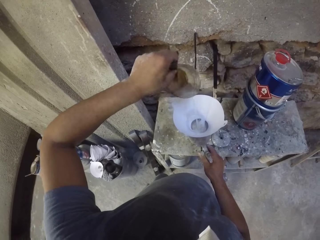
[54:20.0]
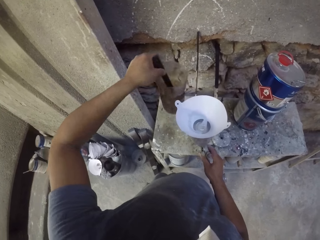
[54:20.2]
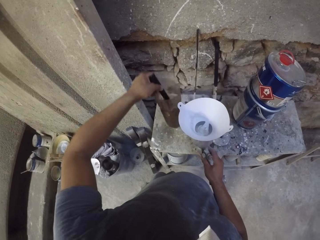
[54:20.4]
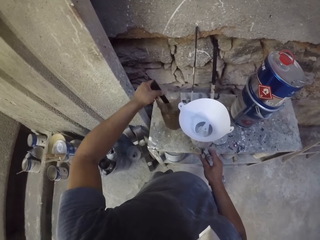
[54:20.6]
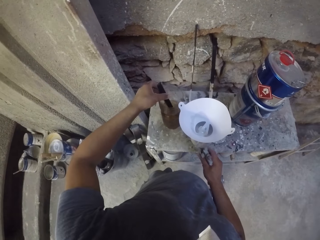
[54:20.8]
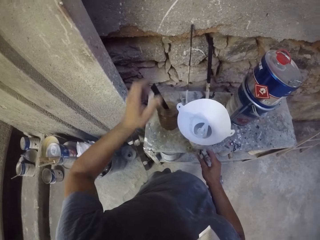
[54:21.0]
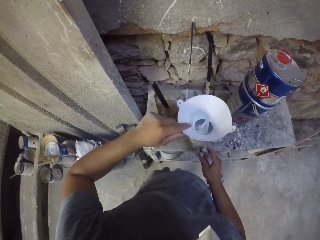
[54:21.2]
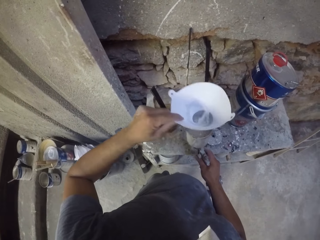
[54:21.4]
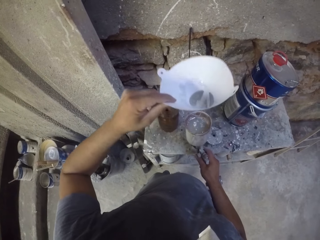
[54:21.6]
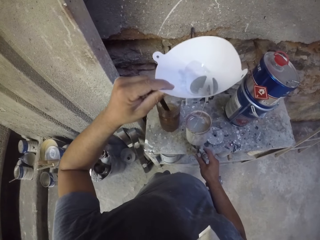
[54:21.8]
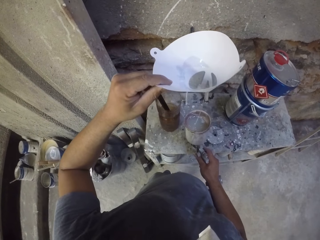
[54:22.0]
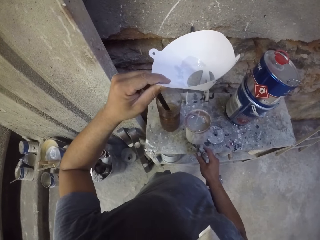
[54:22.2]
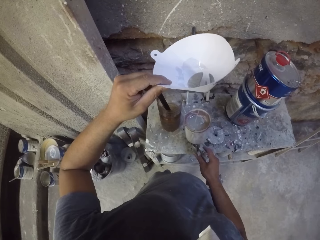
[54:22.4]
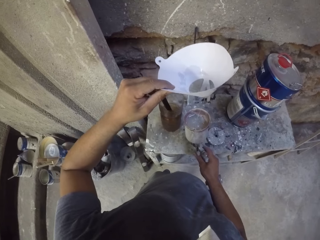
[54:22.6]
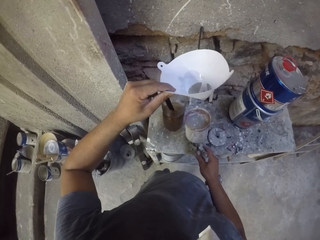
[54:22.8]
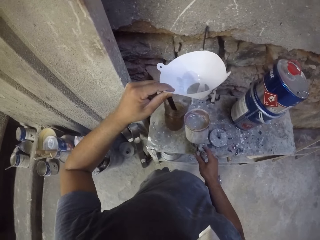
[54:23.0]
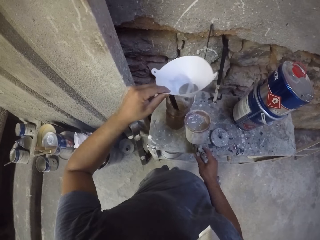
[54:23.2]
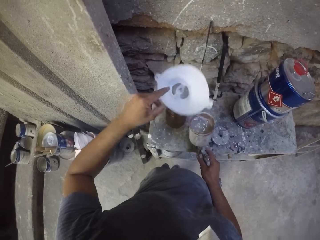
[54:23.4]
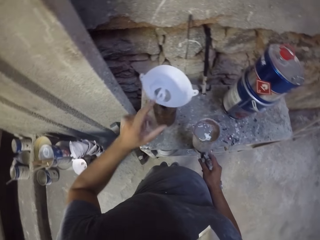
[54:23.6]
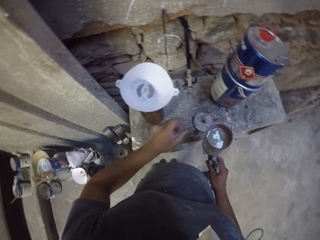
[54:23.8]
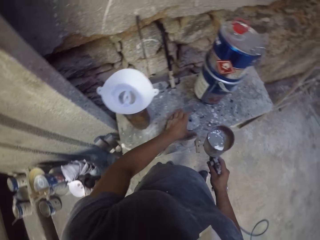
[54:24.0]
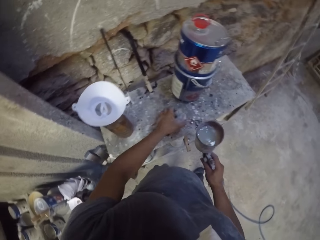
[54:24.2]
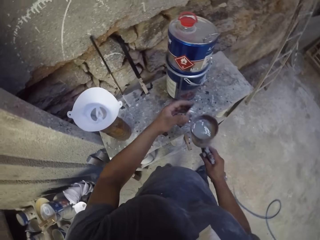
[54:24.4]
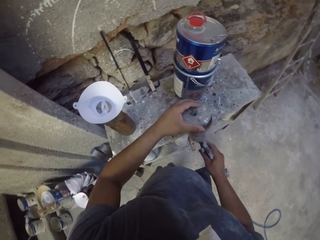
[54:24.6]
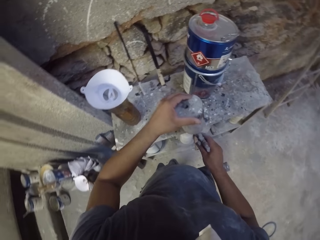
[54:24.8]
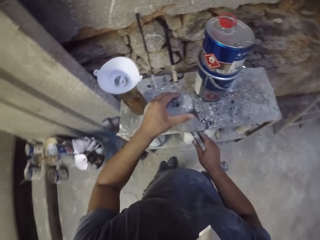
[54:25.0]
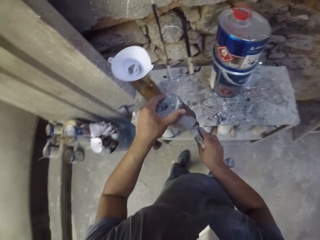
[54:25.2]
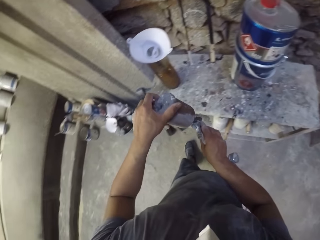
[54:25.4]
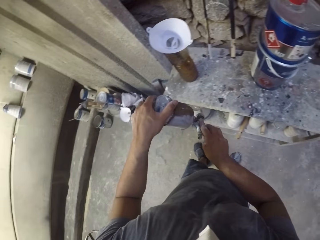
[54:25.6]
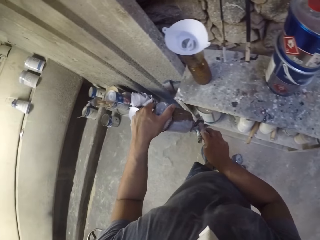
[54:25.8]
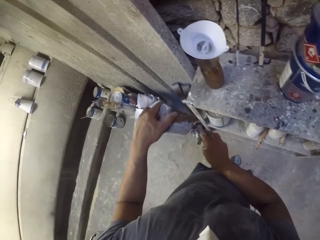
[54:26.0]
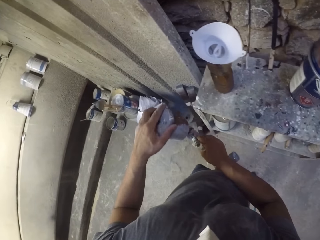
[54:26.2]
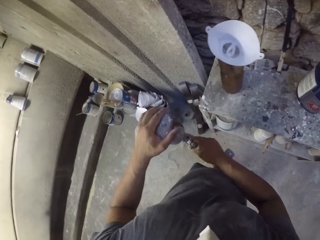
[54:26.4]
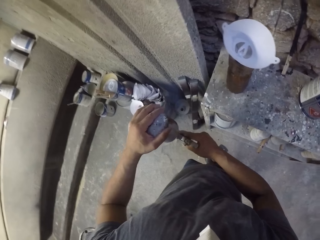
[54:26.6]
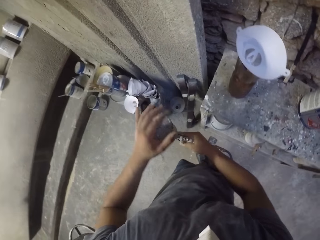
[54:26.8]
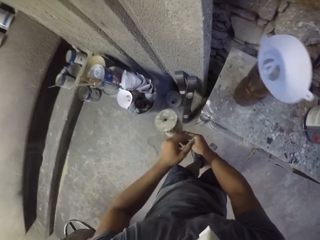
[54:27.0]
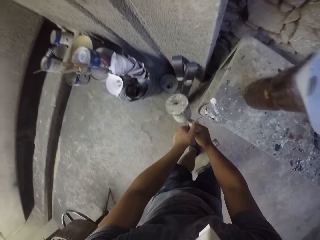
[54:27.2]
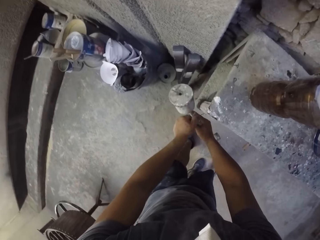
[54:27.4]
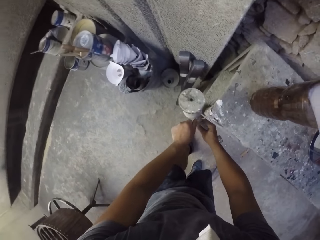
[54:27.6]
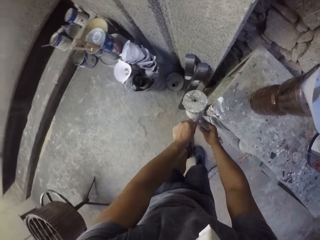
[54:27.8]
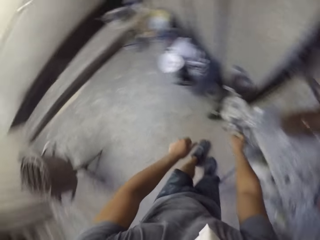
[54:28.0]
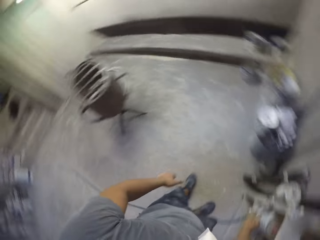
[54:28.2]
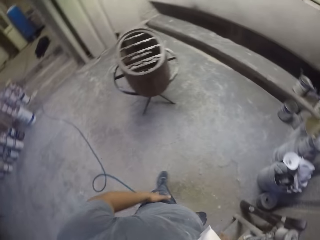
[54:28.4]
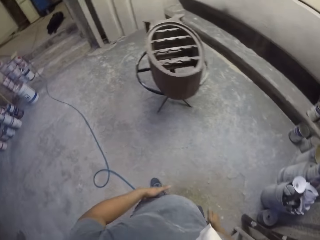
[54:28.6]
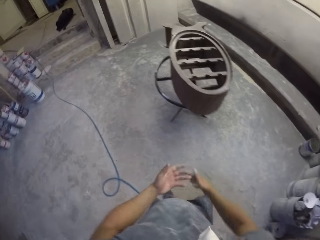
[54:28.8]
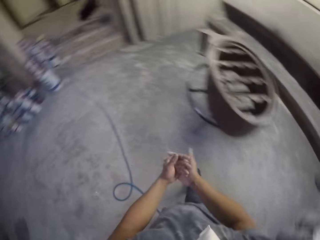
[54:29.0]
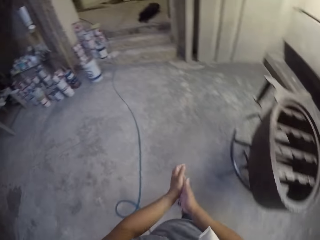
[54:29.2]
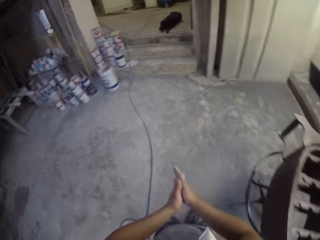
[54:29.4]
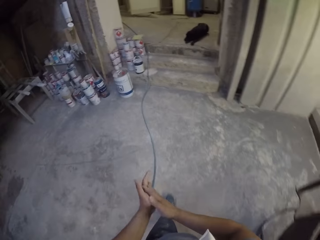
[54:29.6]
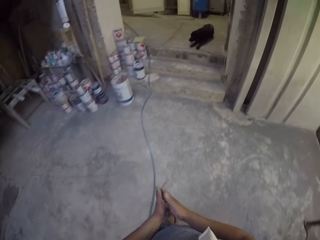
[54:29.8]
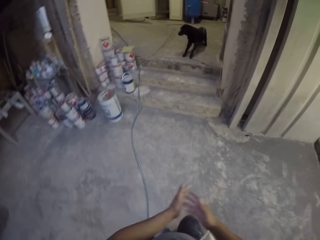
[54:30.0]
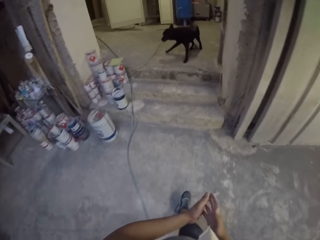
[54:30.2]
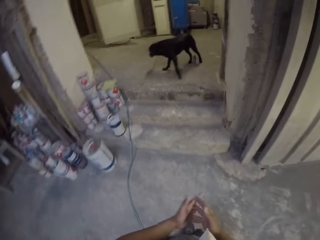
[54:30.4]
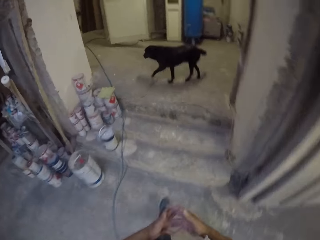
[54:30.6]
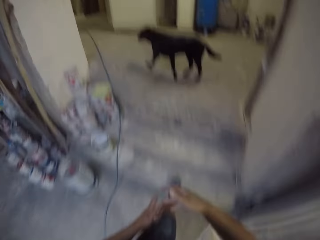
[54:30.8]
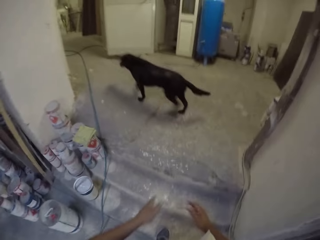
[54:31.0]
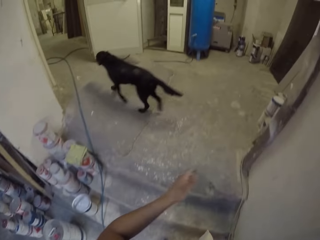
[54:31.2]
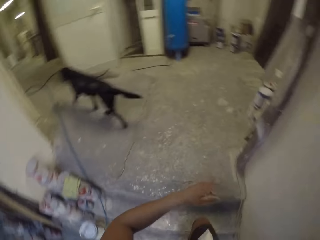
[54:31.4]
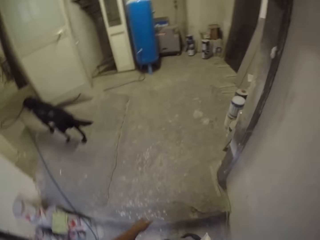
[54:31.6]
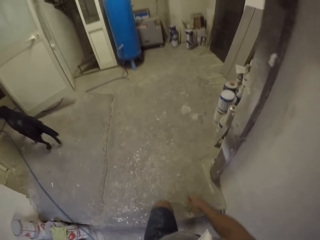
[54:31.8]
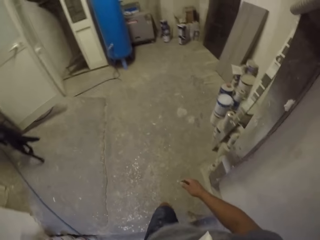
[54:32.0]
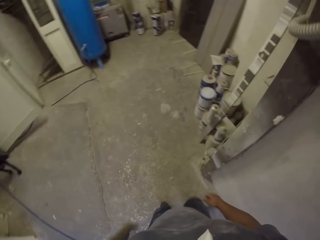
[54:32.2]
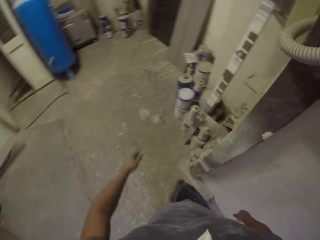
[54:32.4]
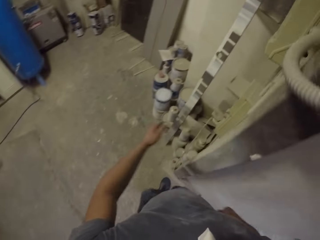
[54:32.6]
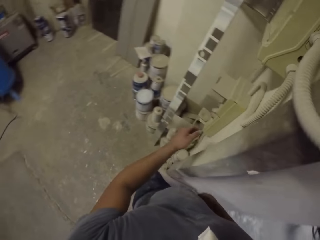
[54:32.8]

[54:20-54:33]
The camera wearer holds a funnel with the left hand. They drop the funnel on a plastic container. They close a paint spray gun. They hang the paint spray gun on the table. They turn around. They rub hands in the room. They walk around in the room.

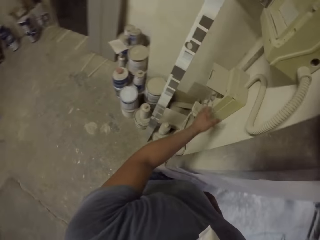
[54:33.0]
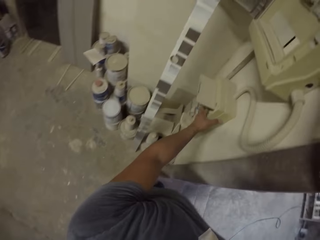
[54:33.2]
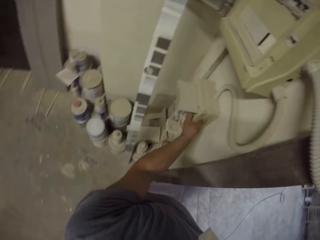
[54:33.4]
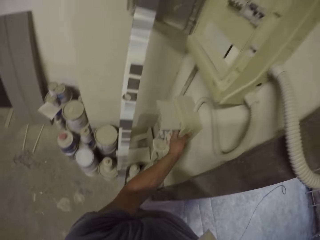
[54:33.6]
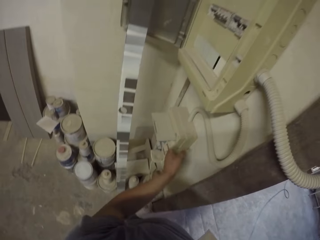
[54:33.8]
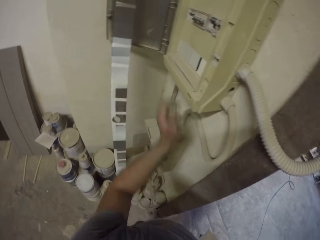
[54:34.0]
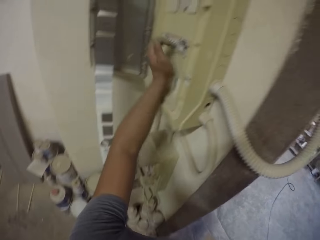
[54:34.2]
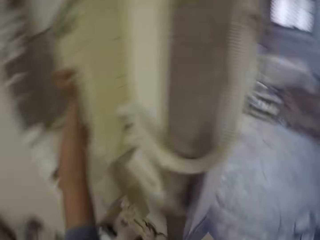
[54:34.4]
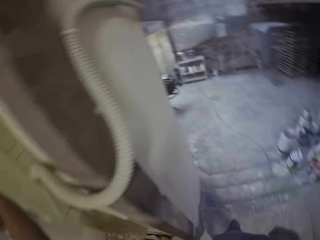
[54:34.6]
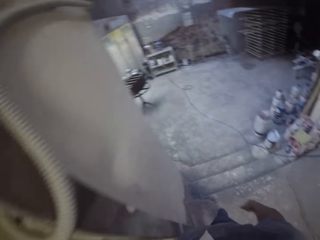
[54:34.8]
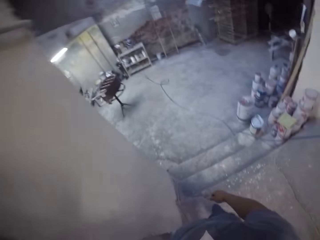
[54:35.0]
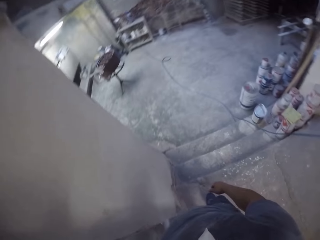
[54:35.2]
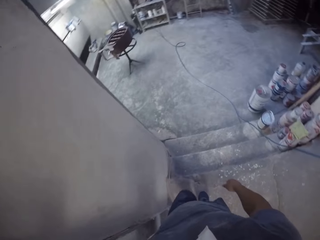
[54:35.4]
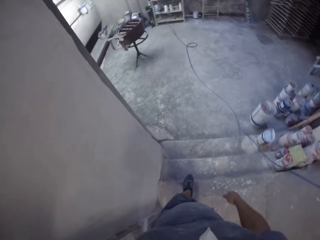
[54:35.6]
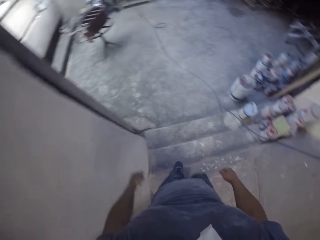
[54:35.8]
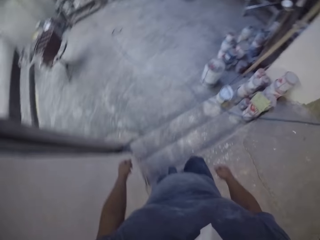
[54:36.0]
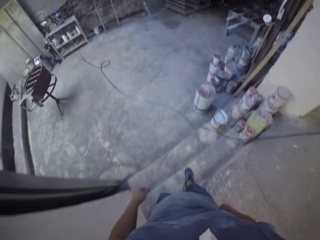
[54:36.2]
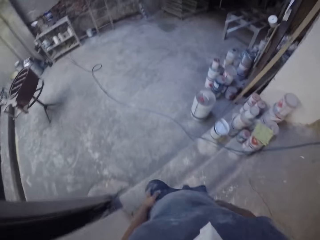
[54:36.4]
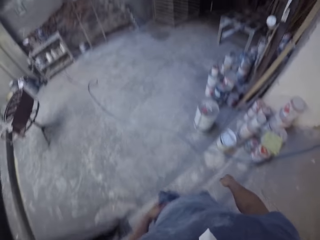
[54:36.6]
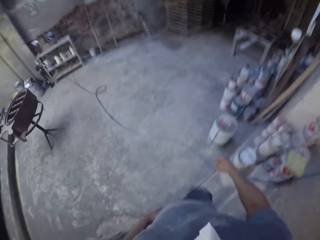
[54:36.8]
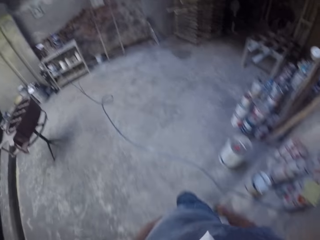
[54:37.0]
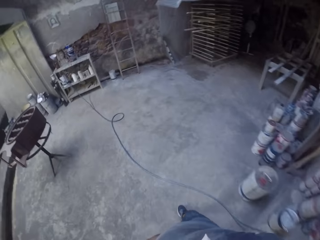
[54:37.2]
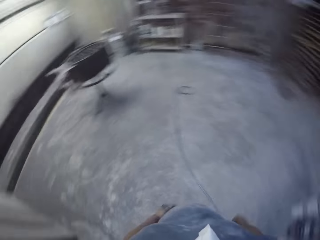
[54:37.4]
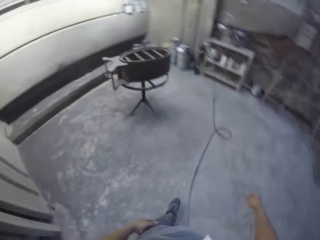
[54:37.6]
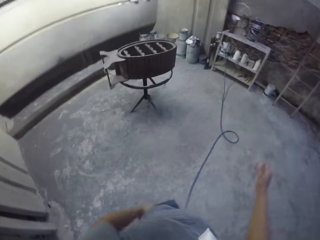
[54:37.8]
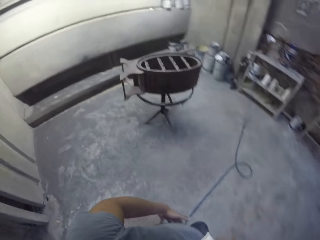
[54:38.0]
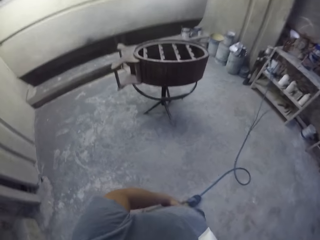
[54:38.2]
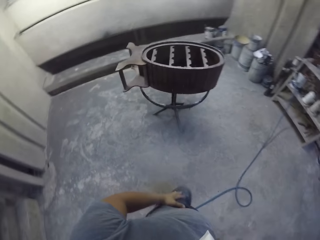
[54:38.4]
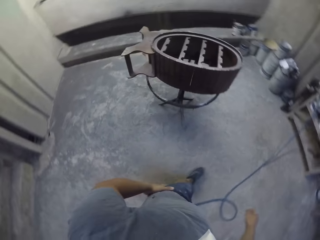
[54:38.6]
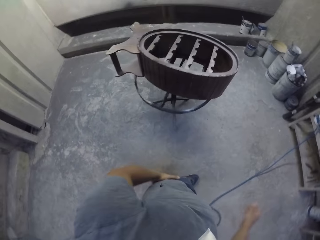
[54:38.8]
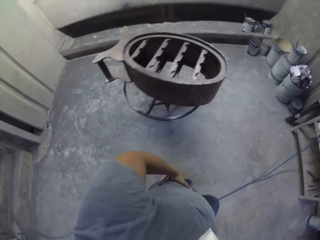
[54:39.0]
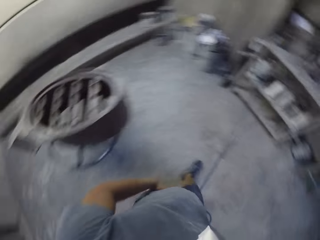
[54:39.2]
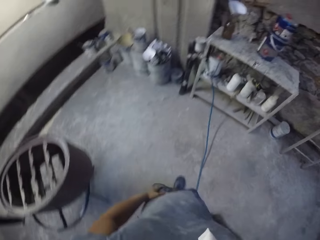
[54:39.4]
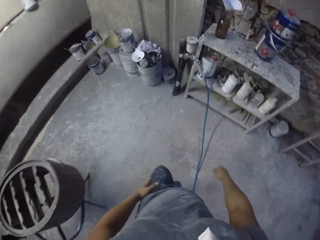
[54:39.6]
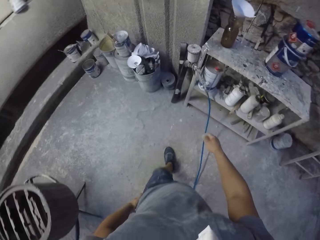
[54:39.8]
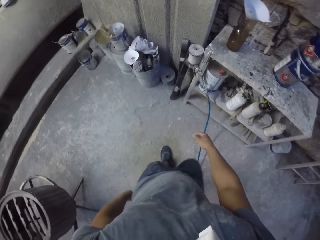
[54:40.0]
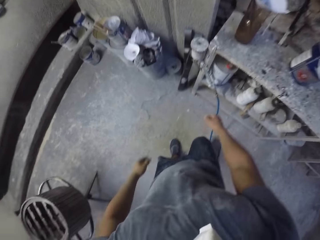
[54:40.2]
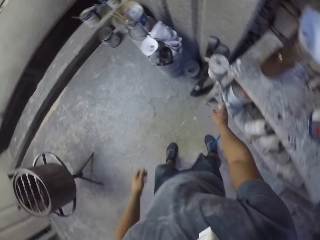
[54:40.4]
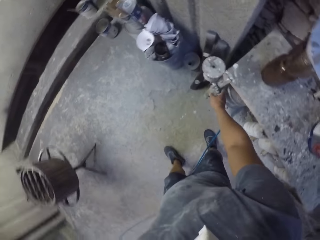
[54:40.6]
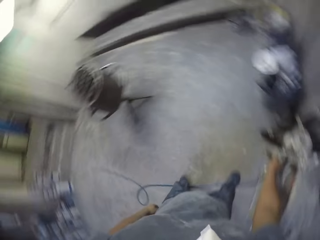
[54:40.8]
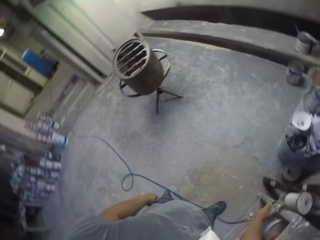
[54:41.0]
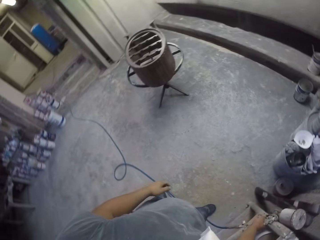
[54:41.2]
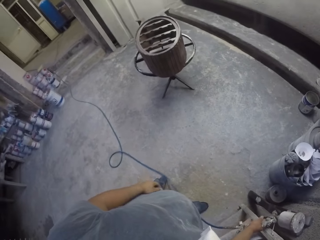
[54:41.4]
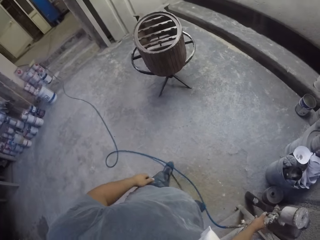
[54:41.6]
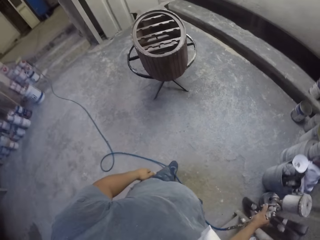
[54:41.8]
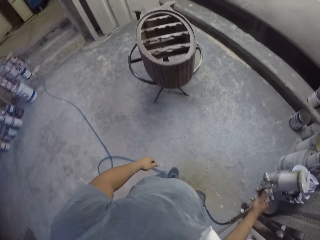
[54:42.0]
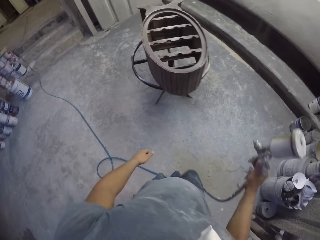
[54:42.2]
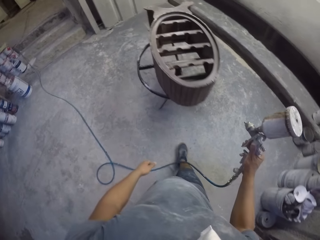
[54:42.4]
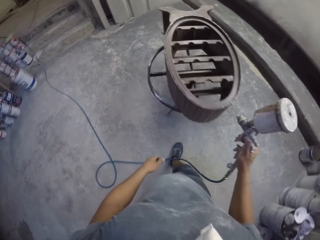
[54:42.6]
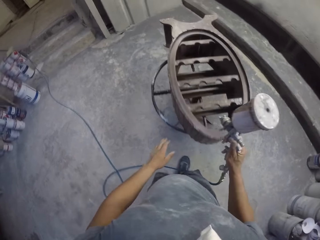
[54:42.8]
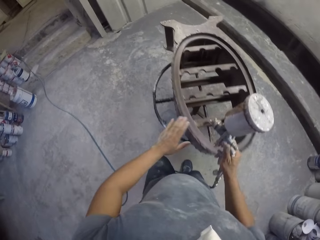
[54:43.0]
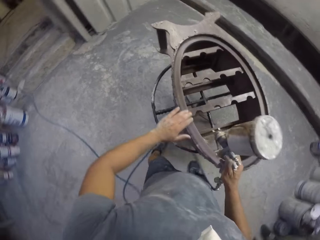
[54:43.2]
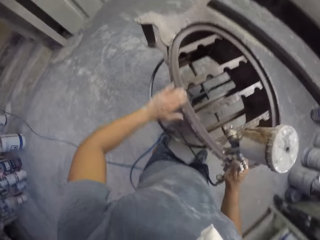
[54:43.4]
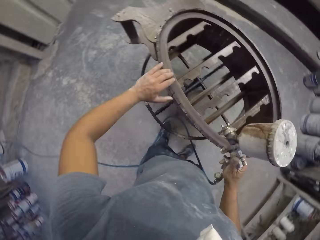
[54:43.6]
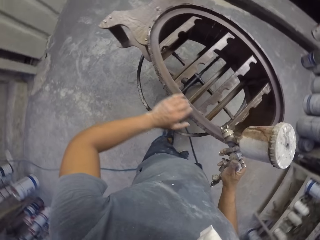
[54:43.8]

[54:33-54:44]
The camera wearer lights on a switch with the left hand. They walk around in a room. They pick up a paint spray gun with the right hand on the table. They touch a wooden stand with the left hand in the room.
